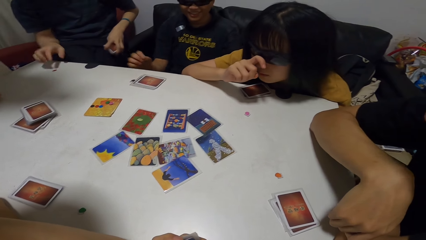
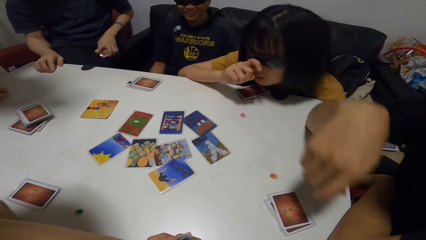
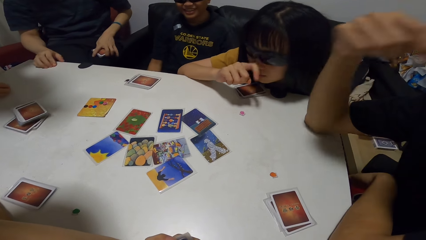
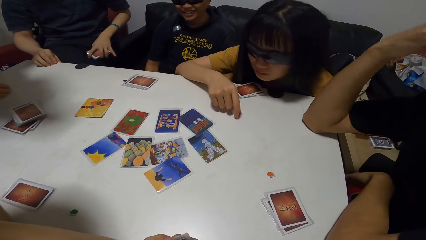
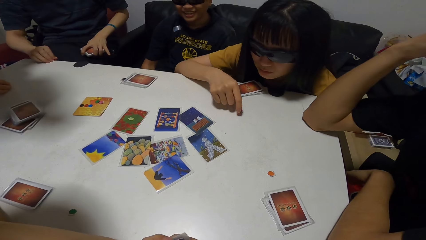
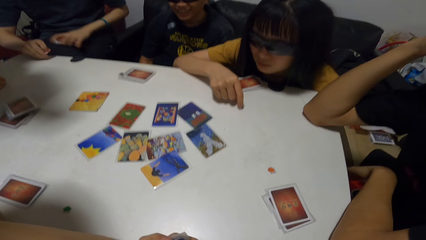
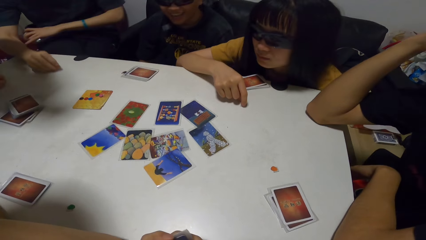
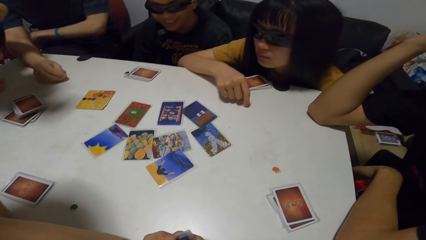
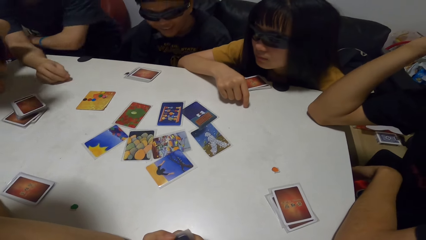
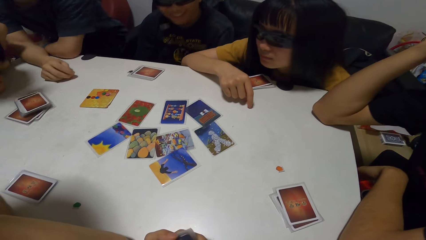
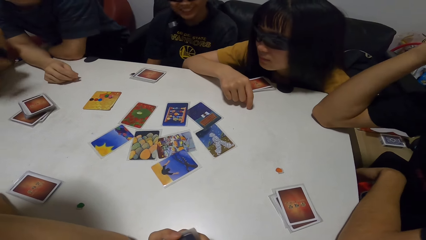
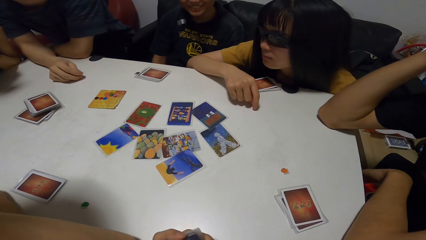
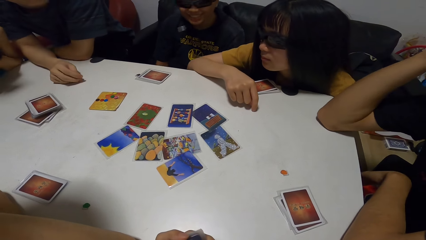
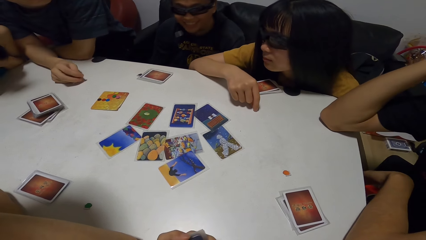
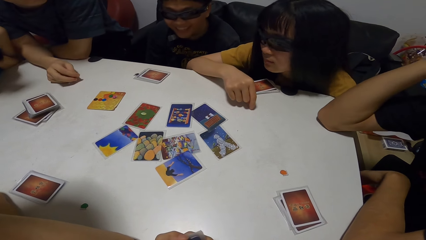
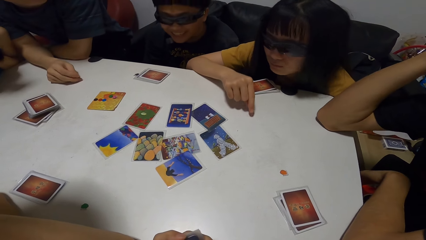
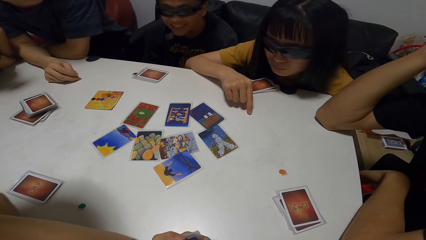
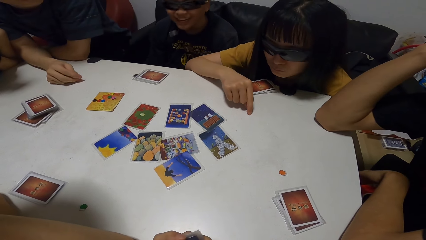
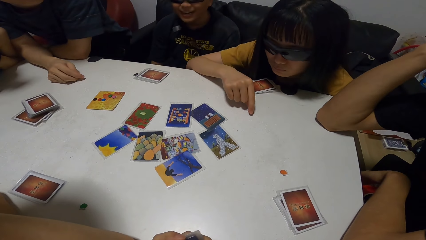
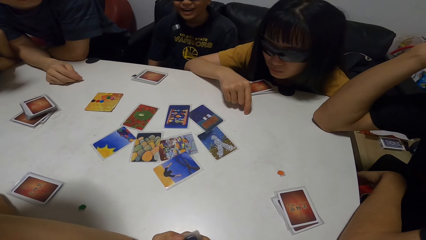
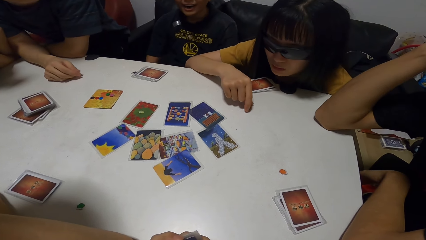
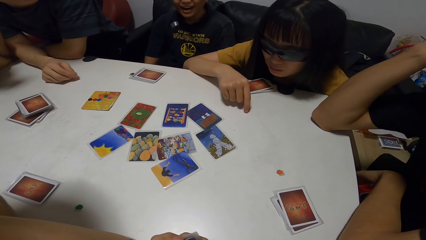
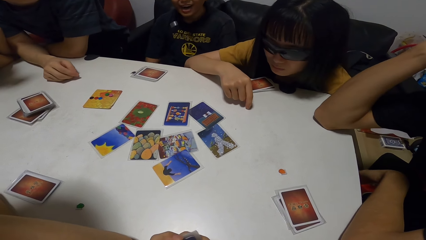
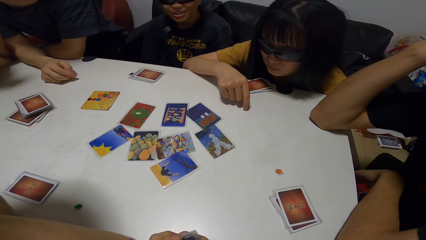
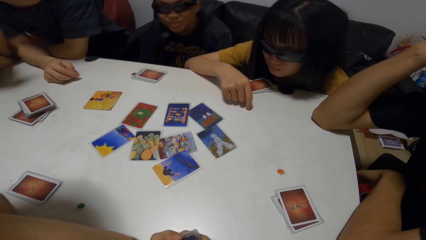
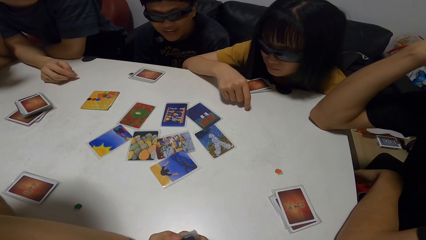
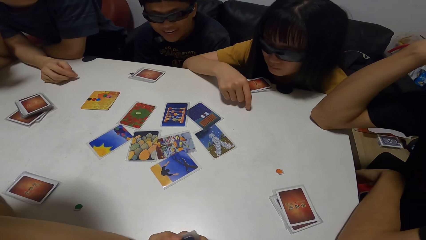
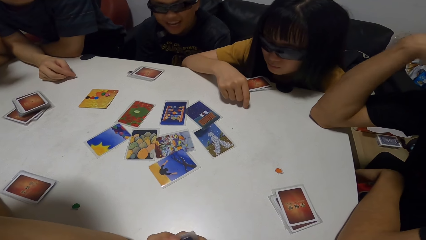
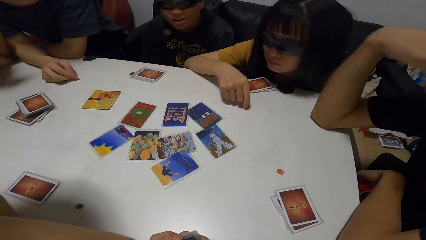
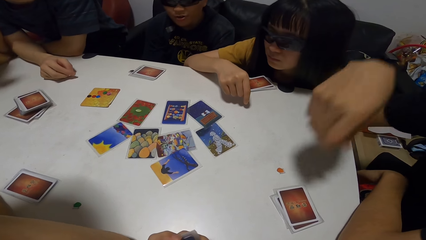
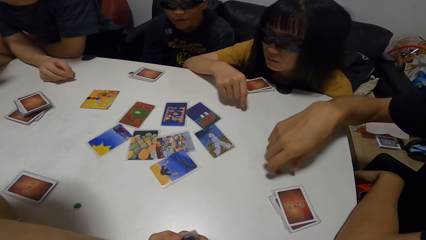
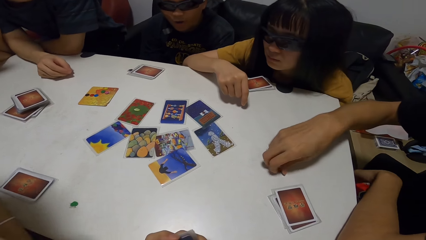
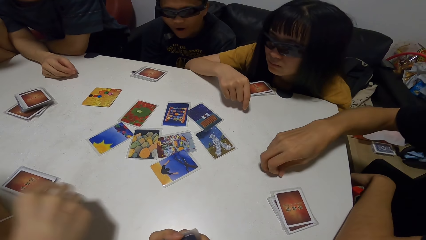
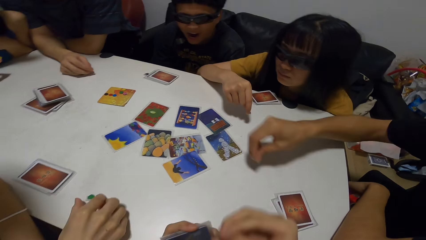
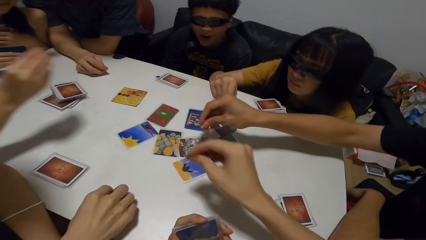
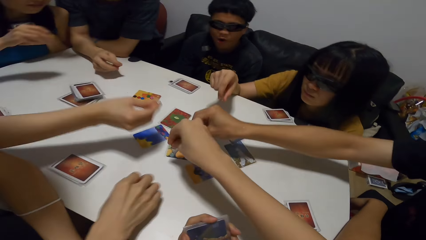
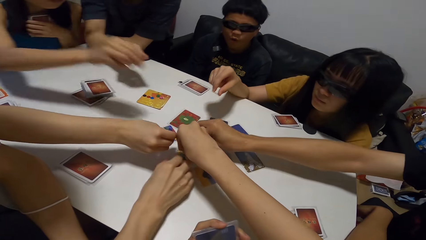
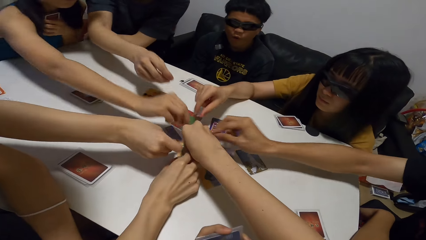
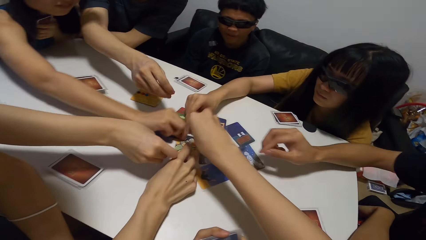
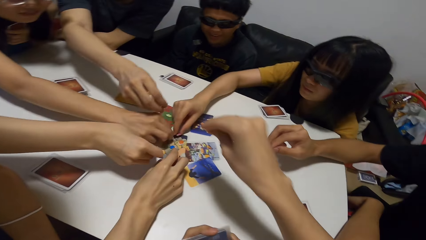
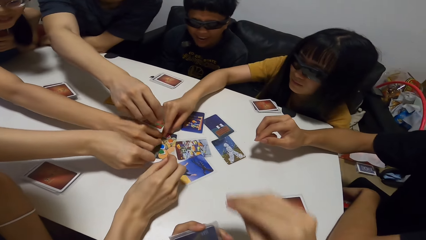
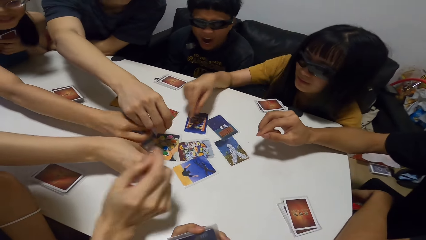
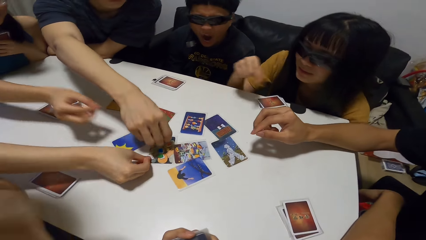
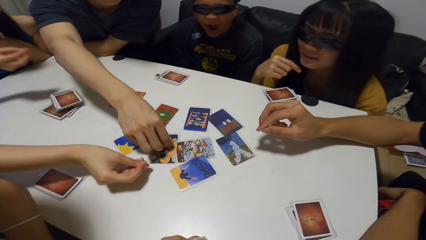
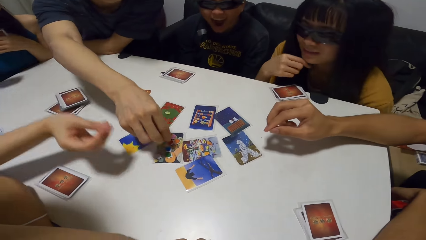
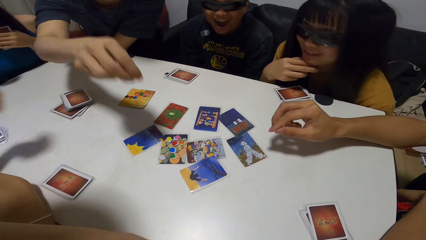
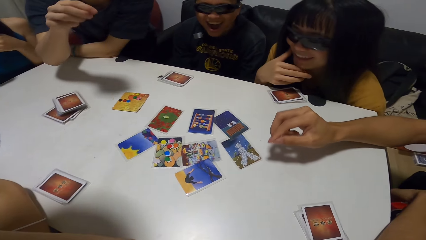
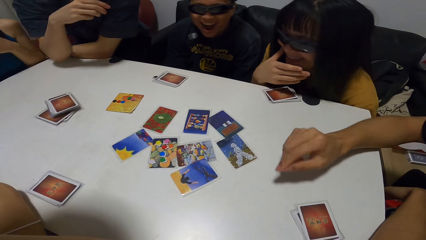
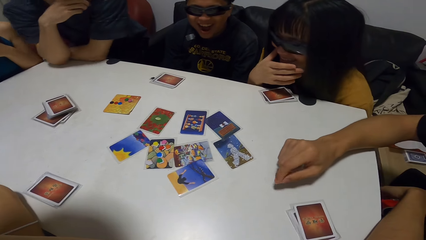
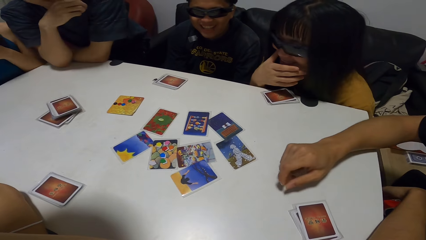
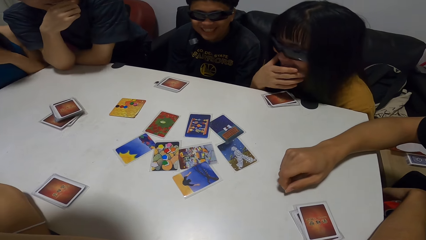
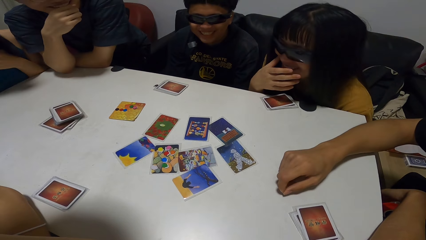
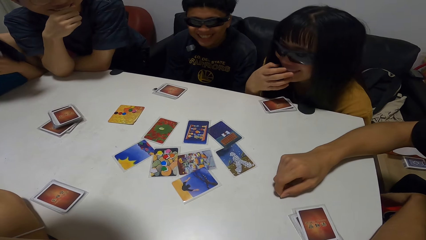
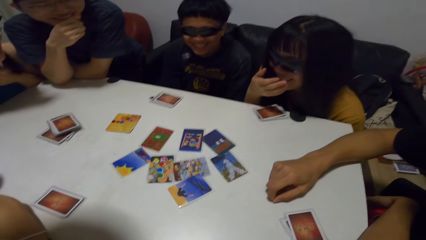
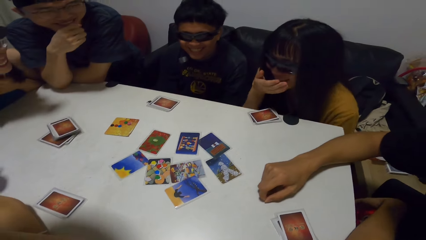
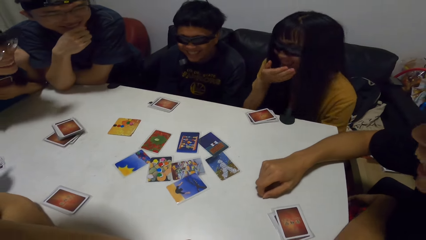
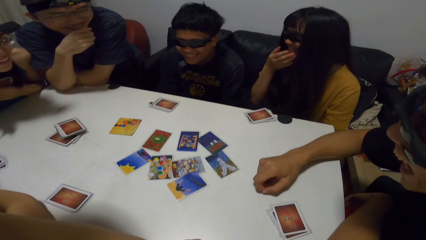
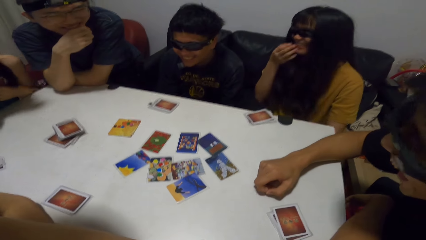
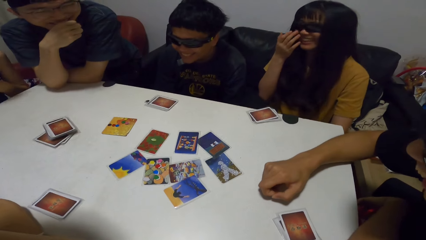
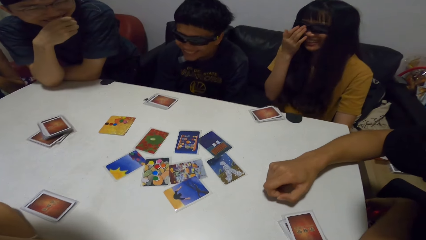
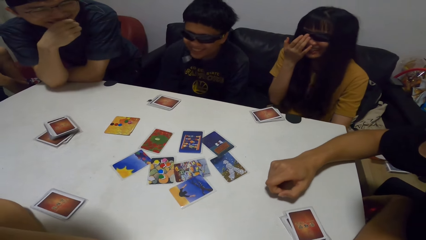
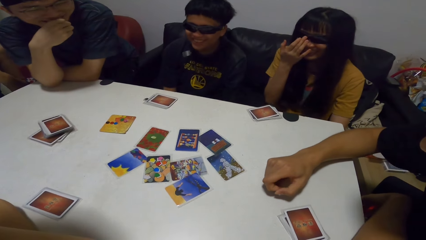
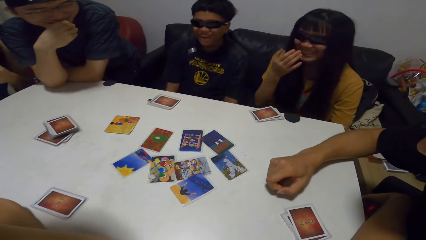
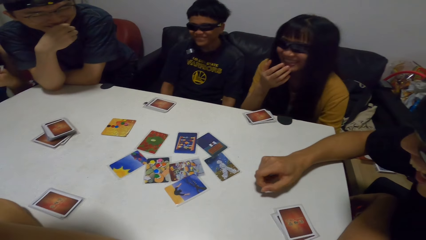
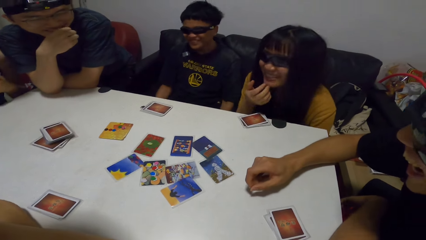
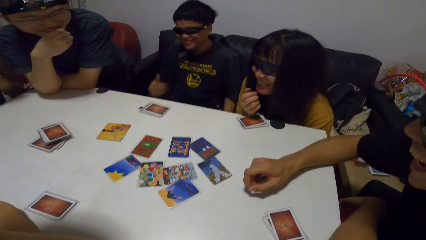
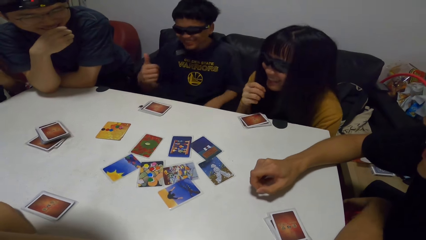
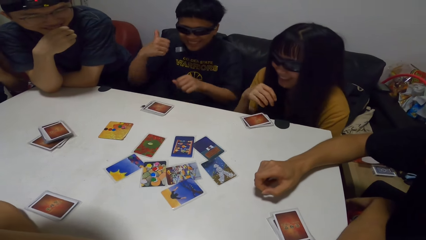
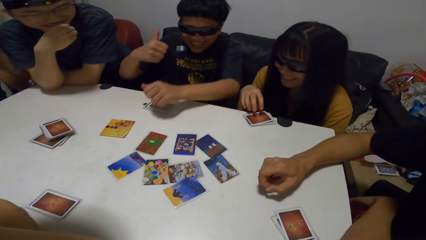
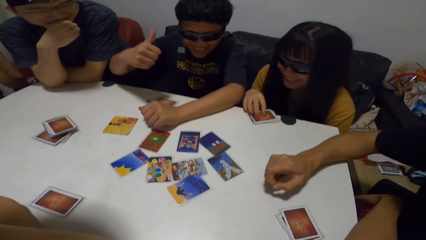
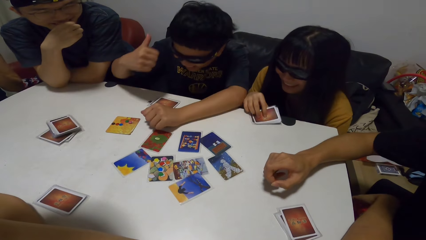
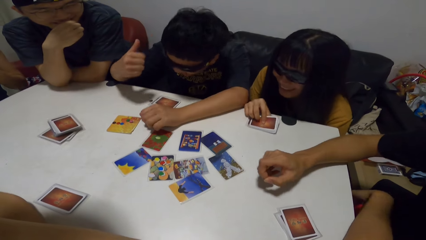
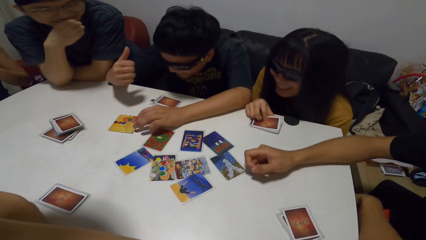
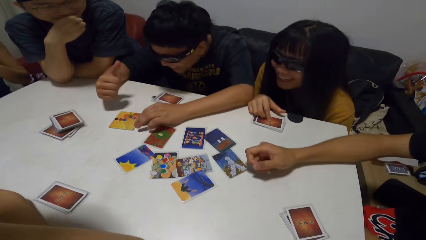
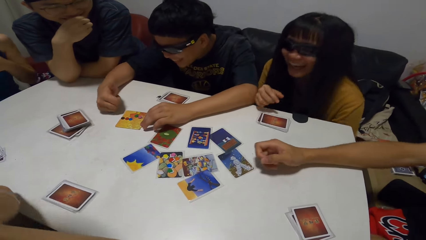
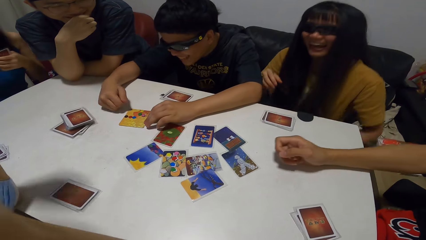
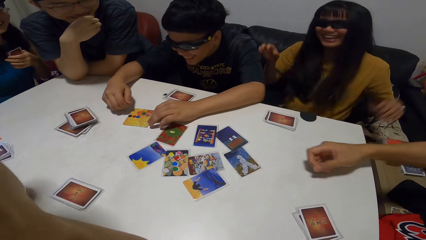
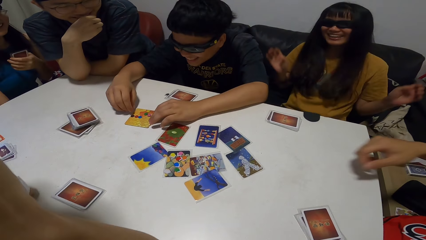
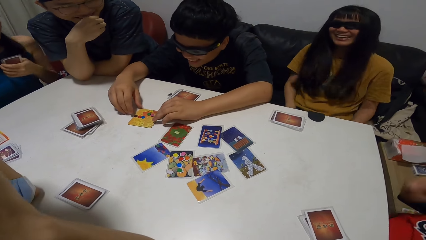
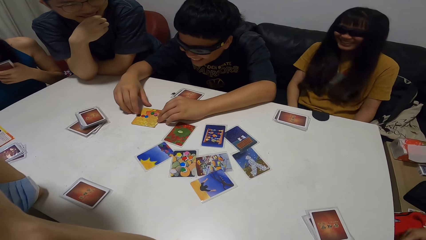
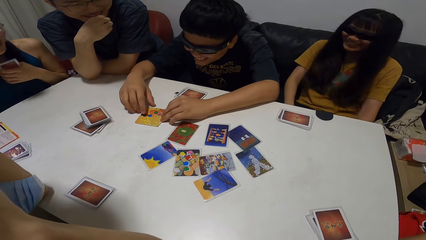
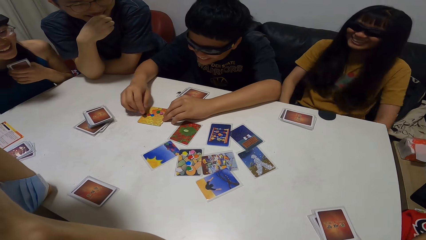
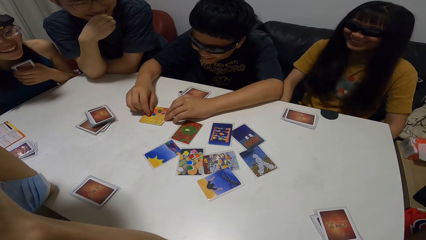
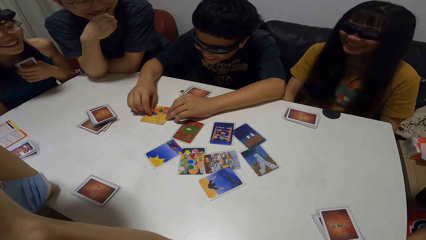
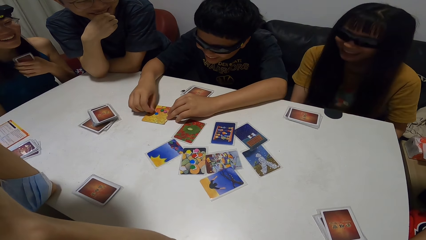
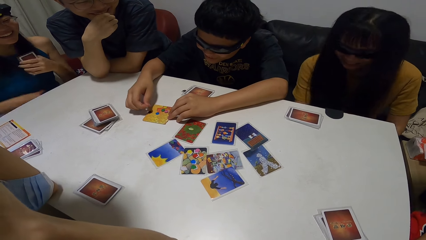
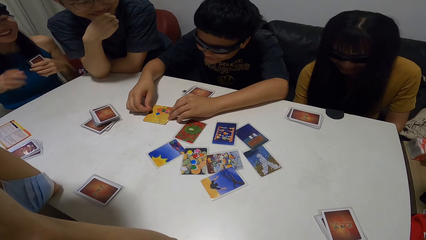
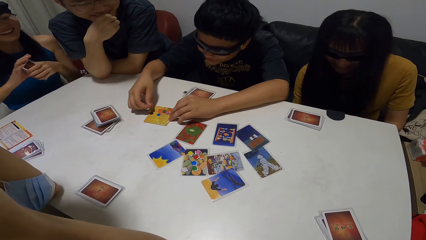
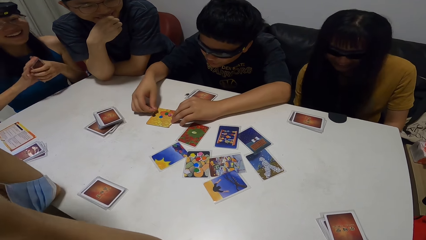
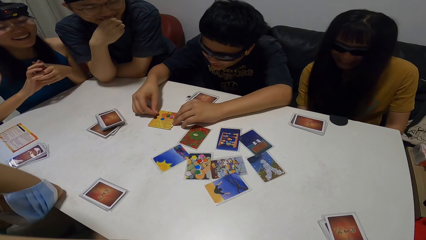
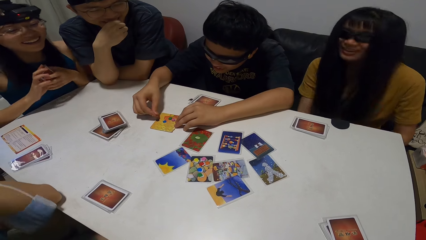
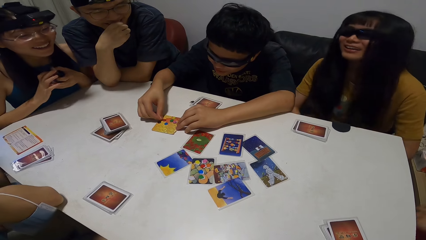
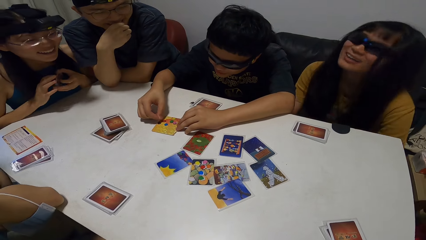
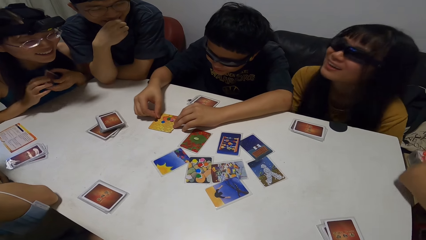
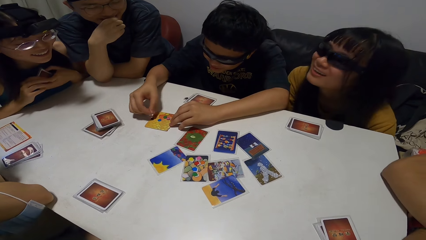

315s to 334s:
A man folds his hand. The camera wearer looks around the table. Another man leans forward. The first man picks something. A woman puts something down. The camera wearer puts a dice on the table. The first man puts something down. Another woman puts something down. A third man puts something down. The second man thumbs up. The third man leans forward. The first woman laughs. The other woman swings. The first woman leans forward. The other woman shuffles the cards.
